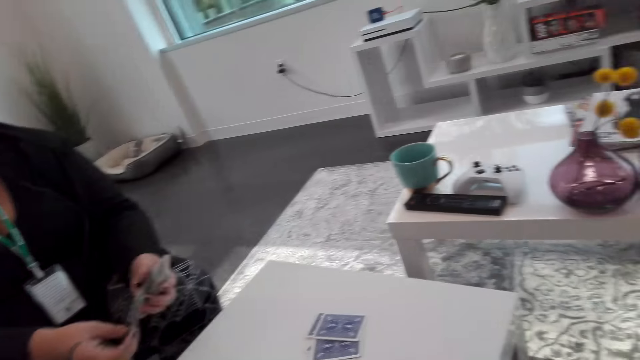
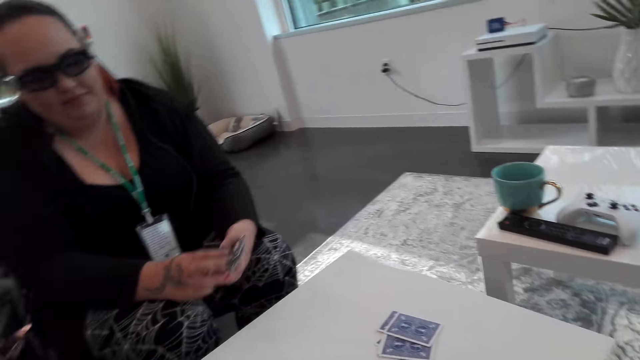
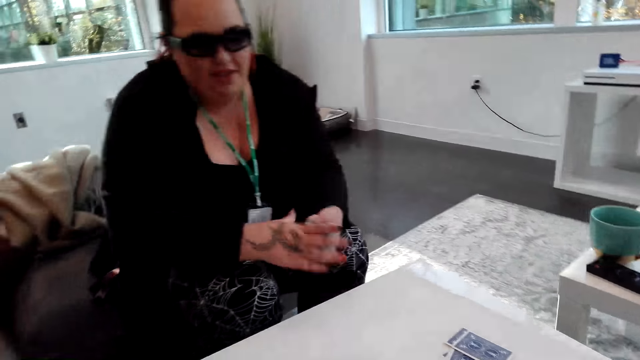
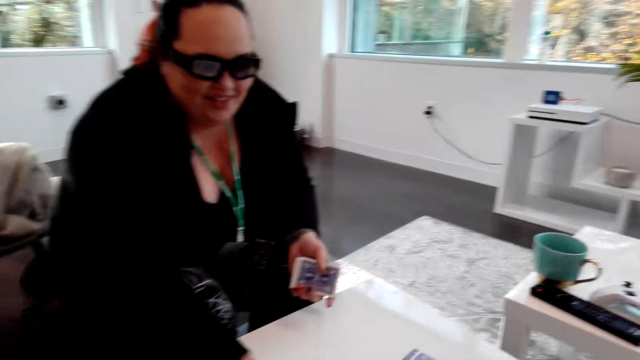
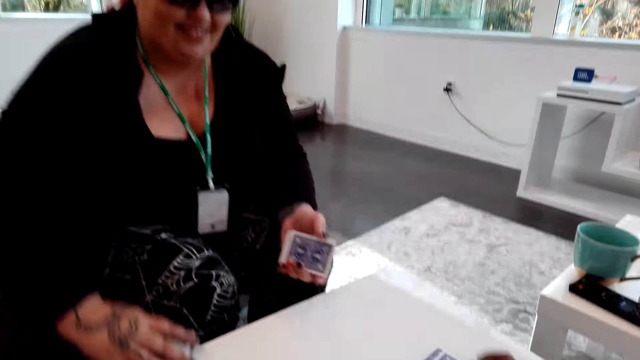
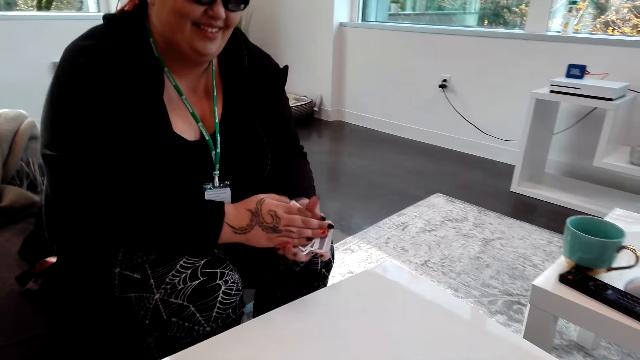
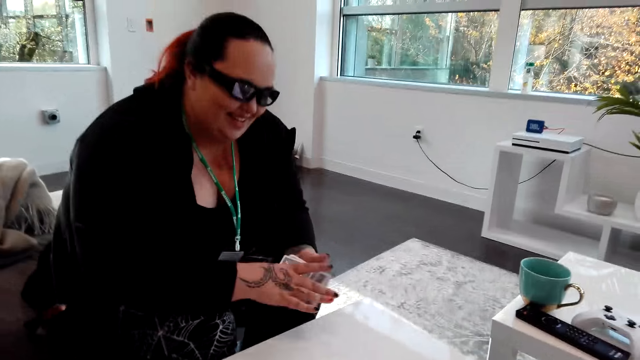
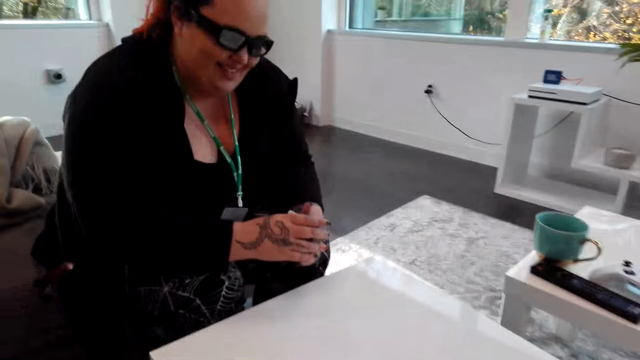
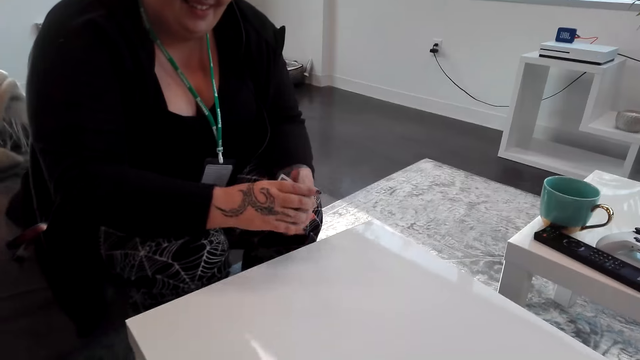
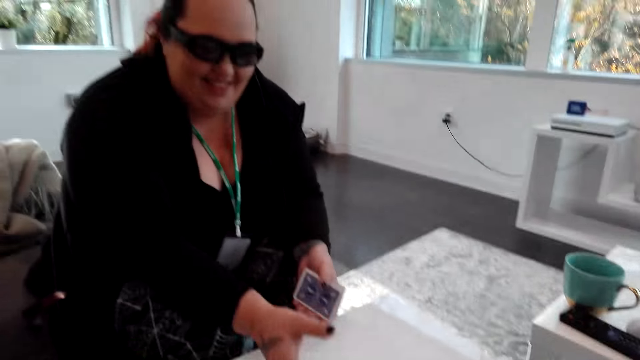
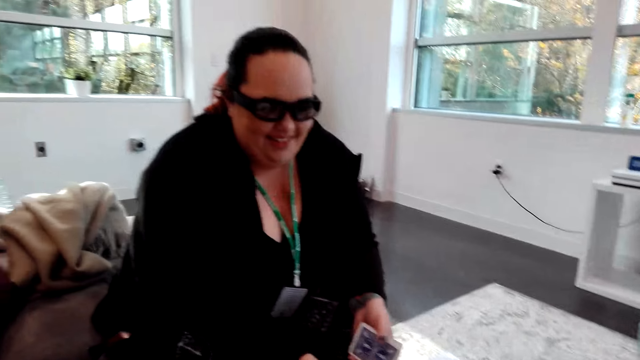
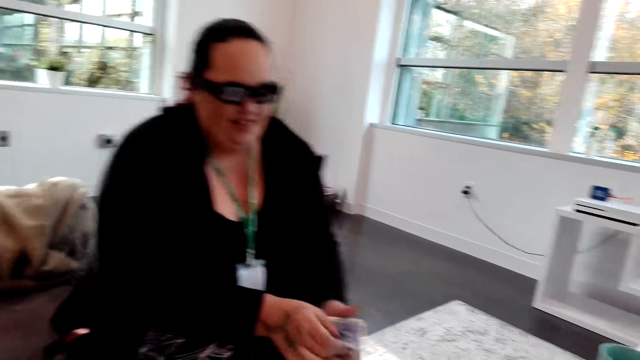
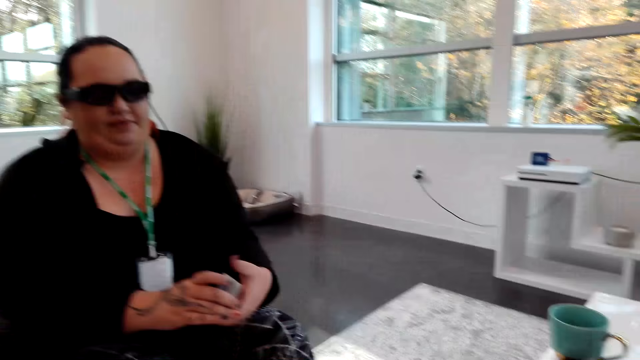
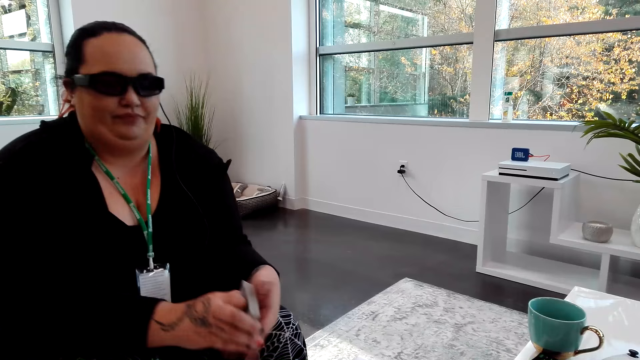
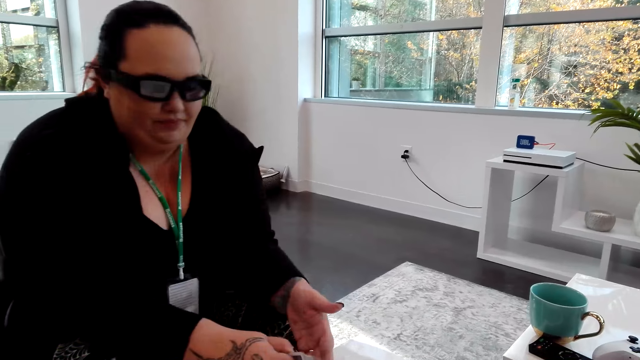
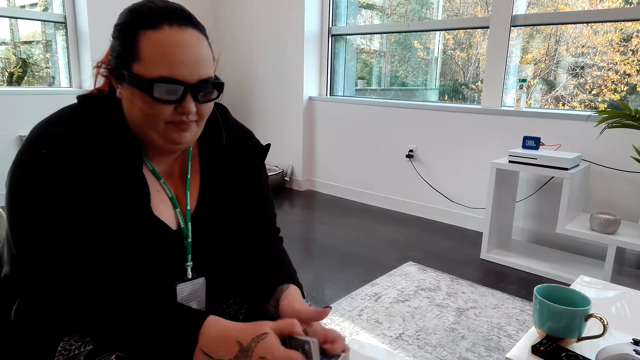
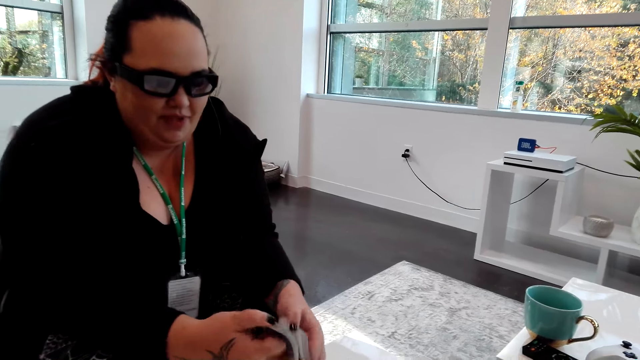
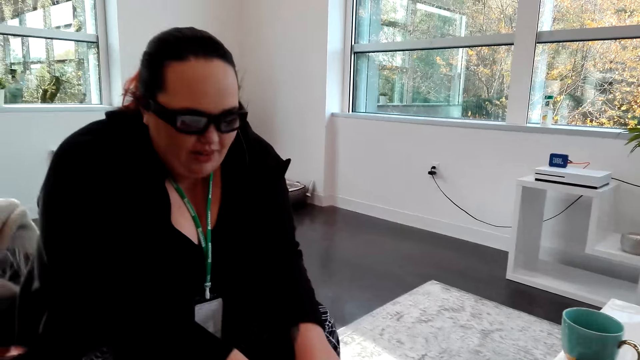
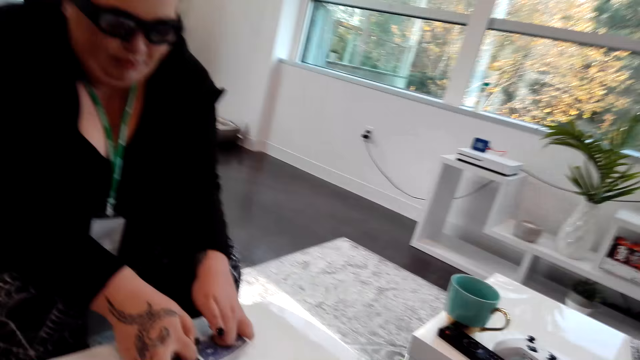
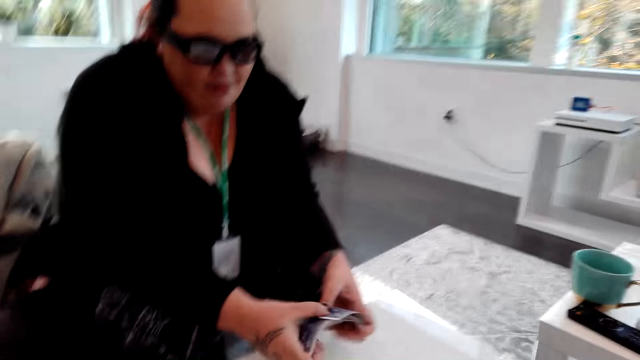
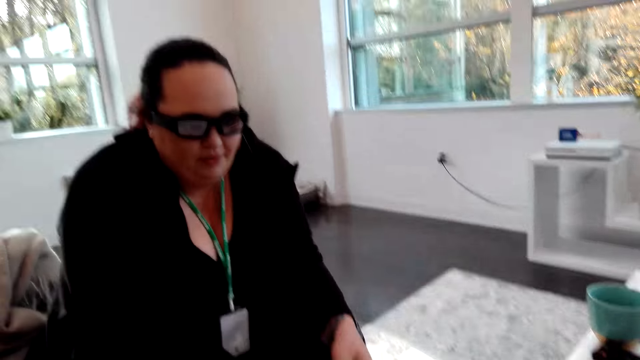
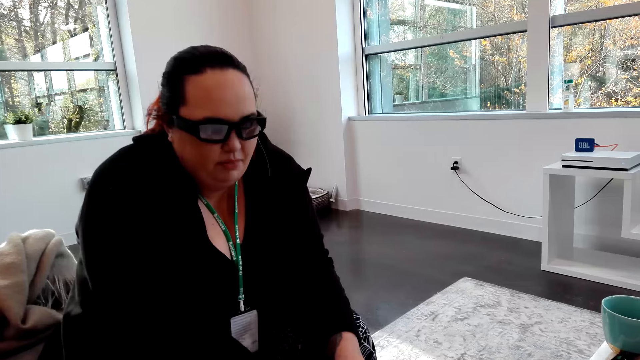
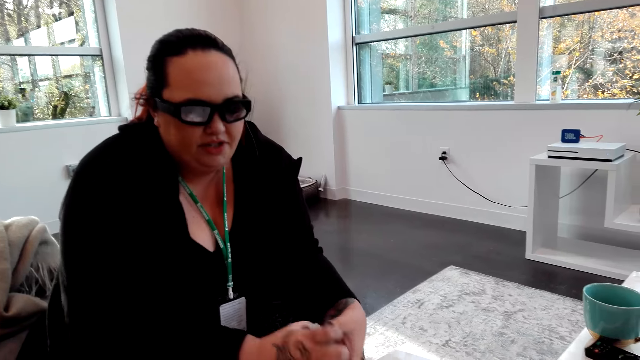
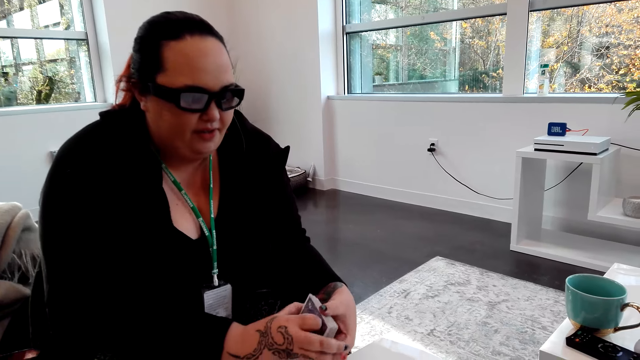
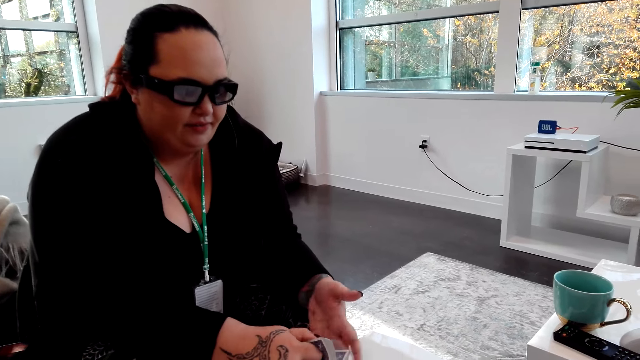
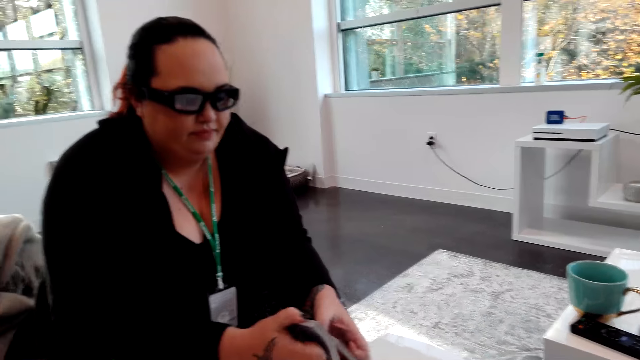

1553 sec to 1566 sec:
A woman takes the cards. The woman shuffles the cards.

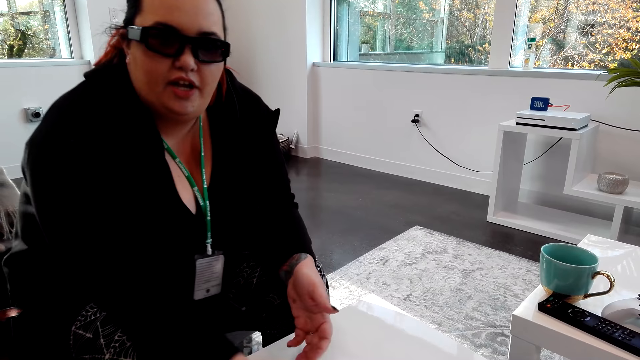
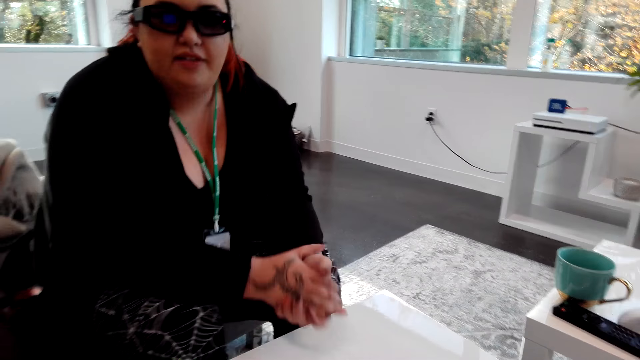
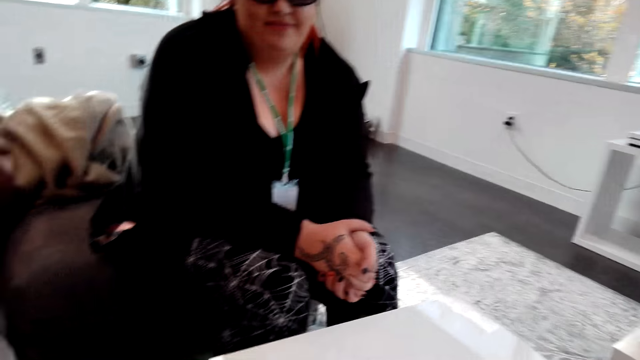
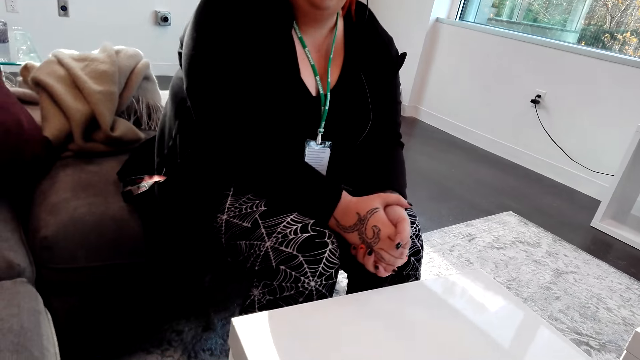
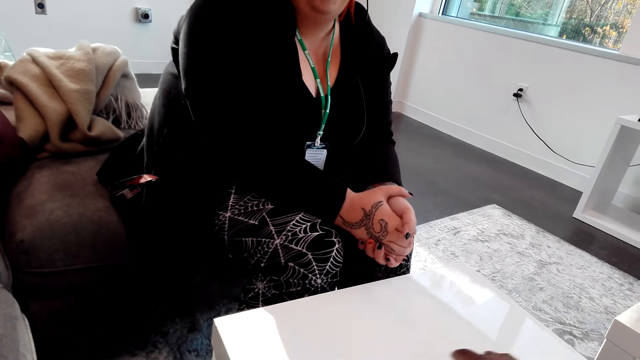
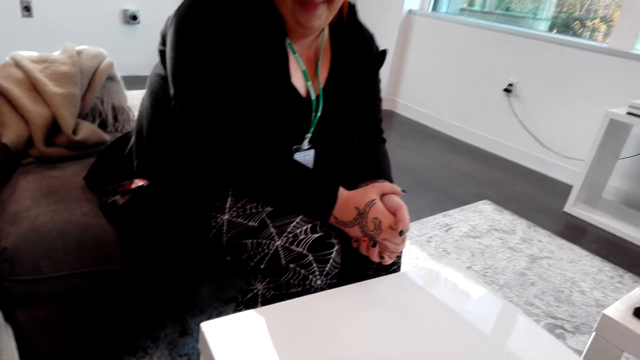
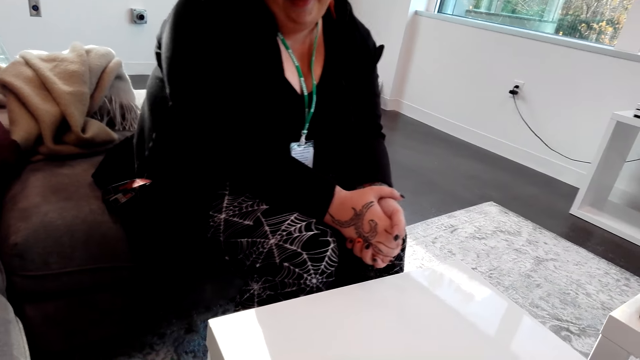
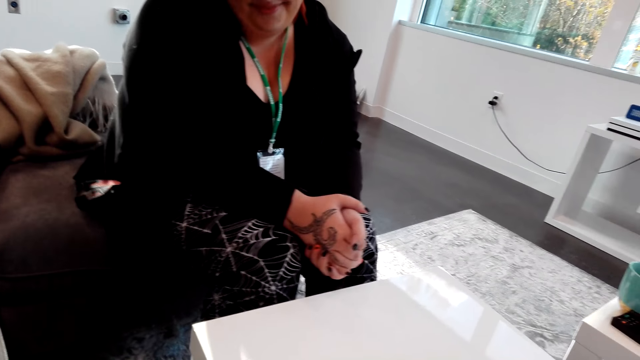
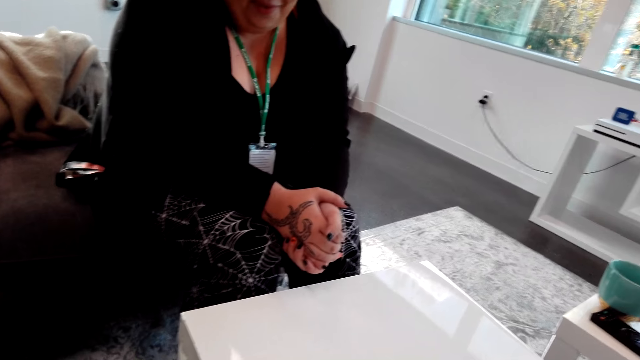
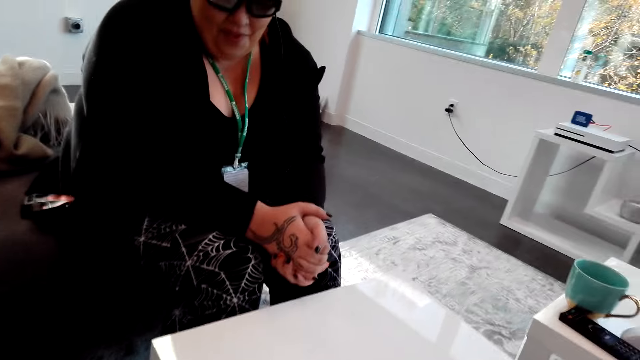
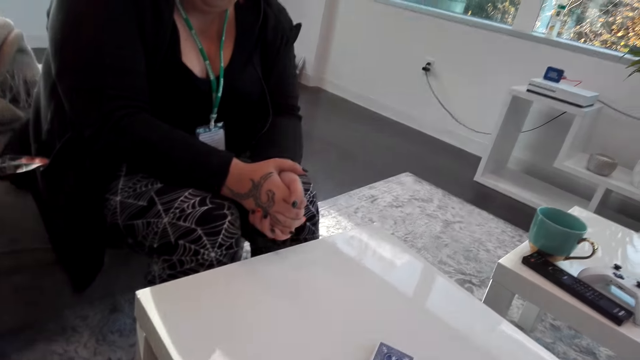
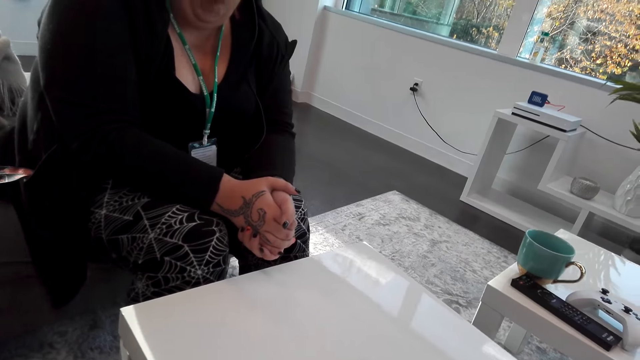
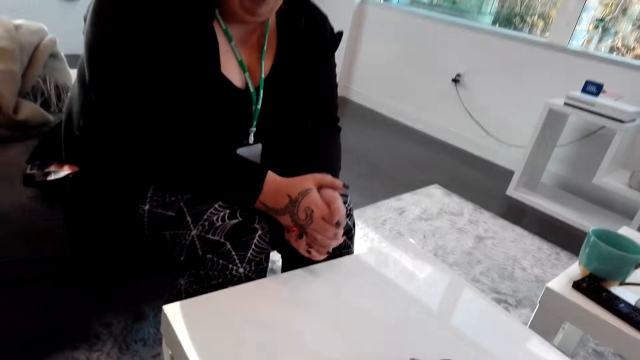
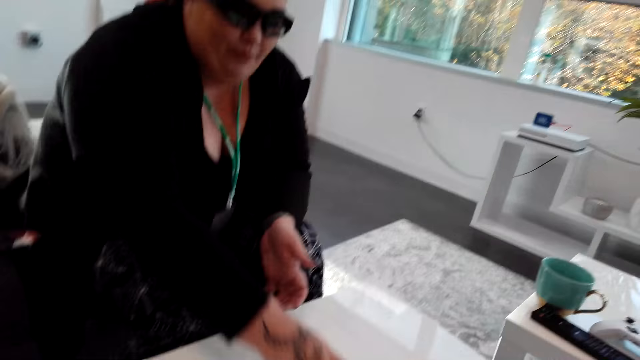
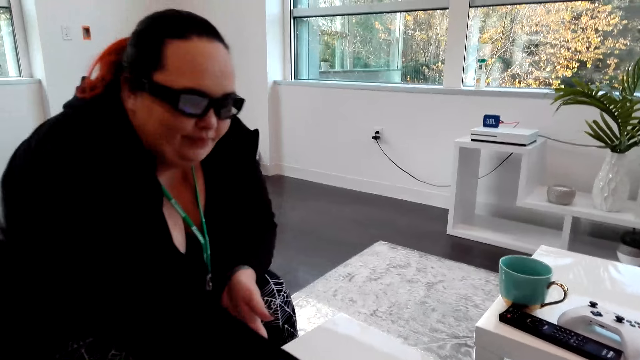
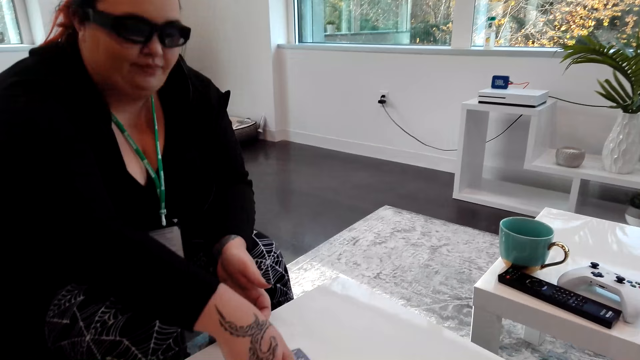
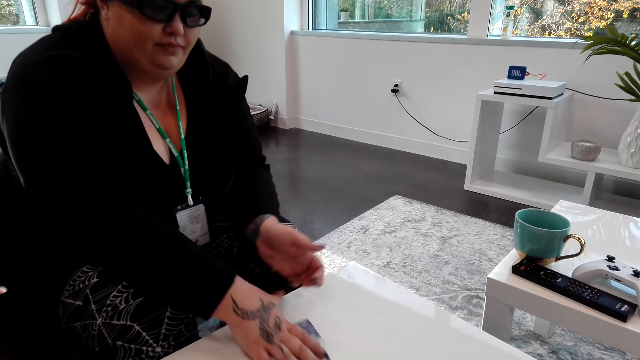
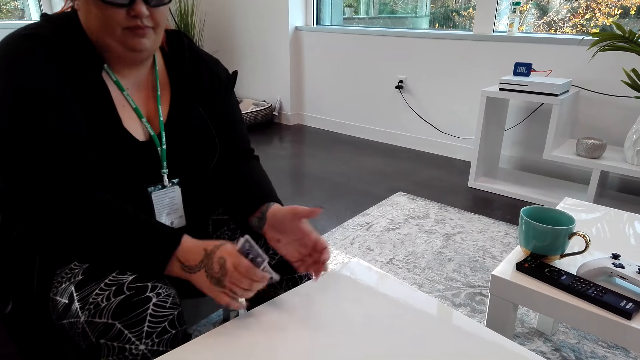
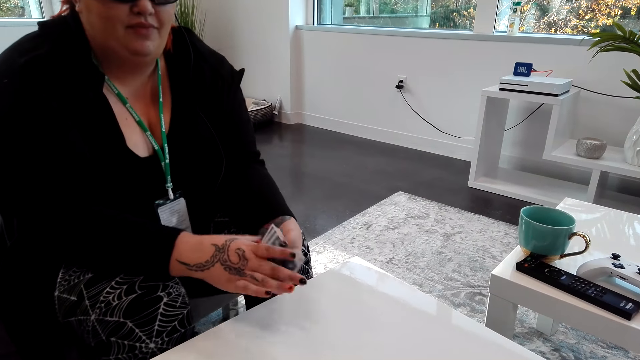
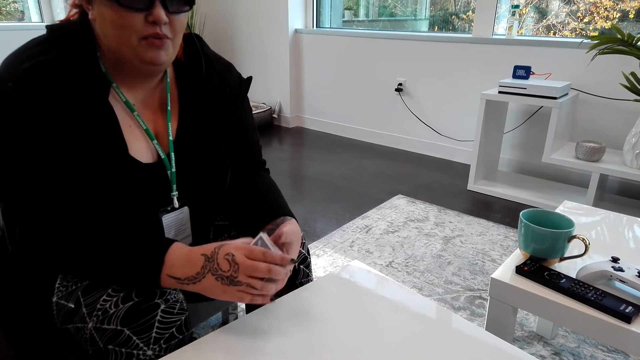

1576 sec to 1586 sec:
A woman places the cards on the table. The camera wearer looks around. The woman picks the cards.
